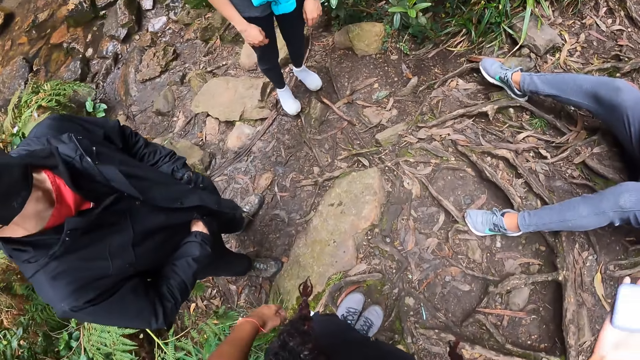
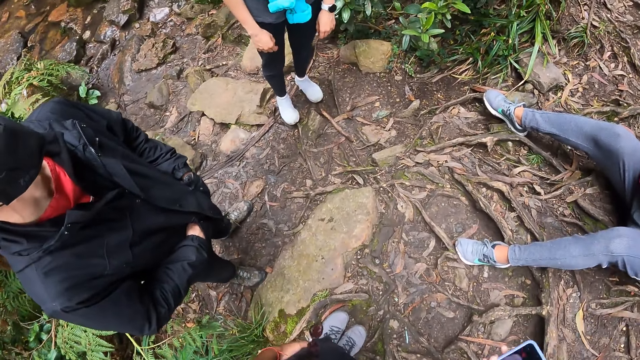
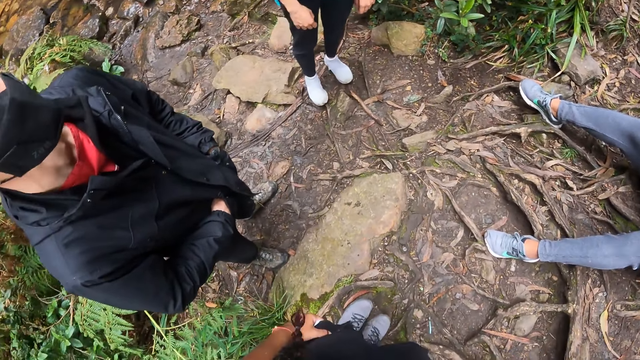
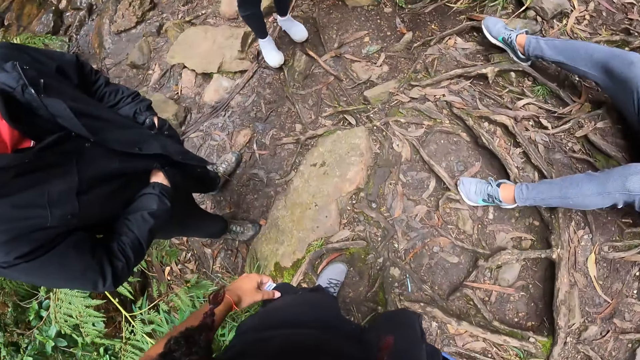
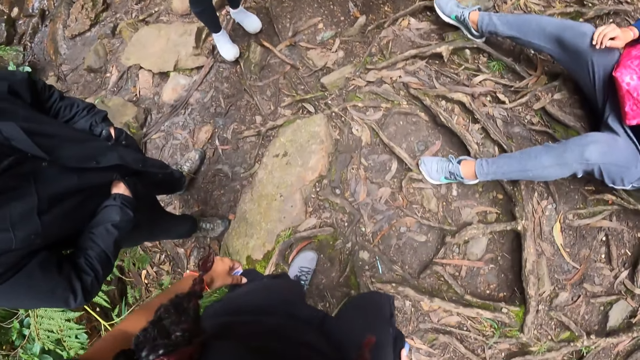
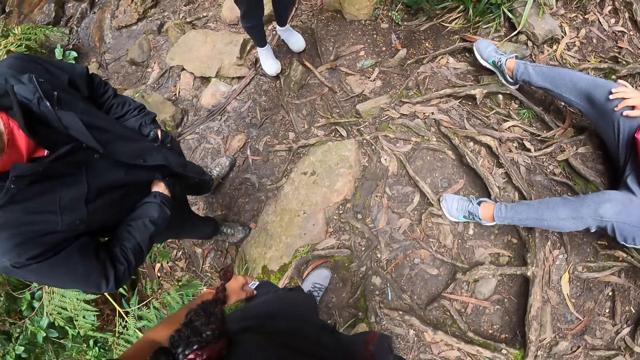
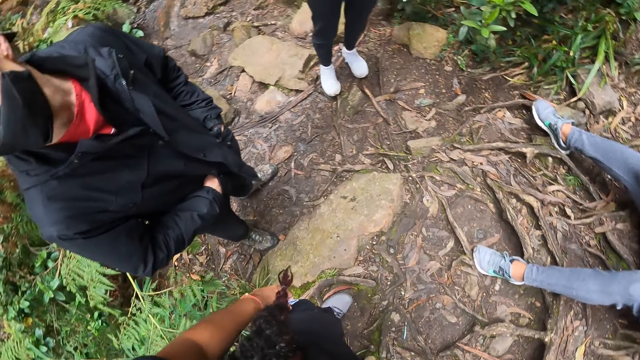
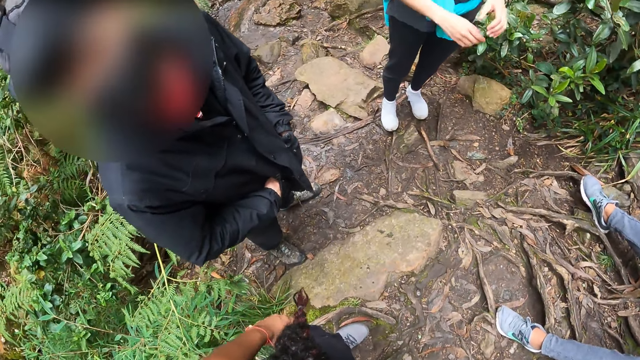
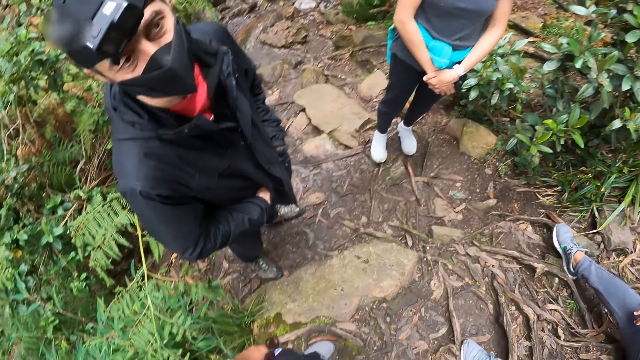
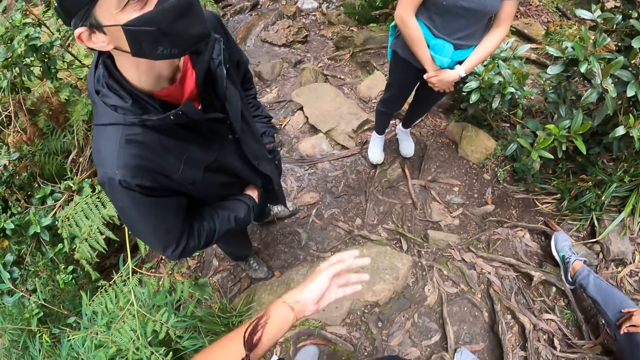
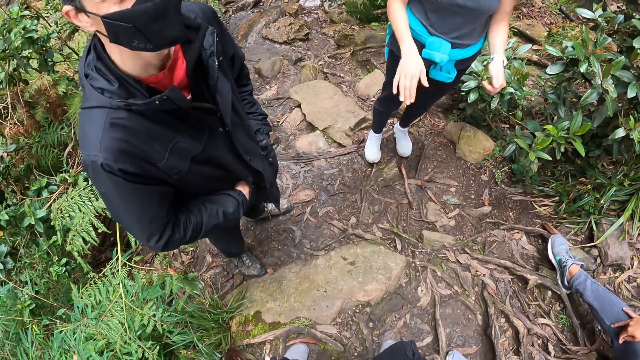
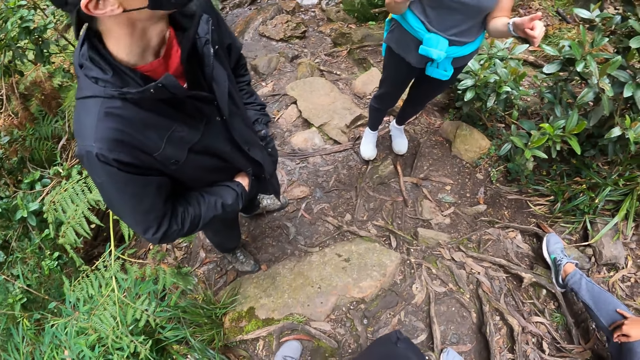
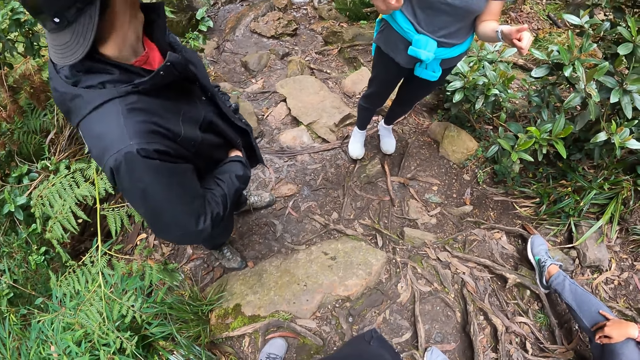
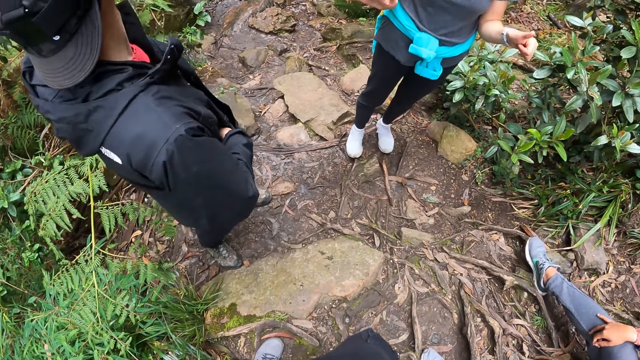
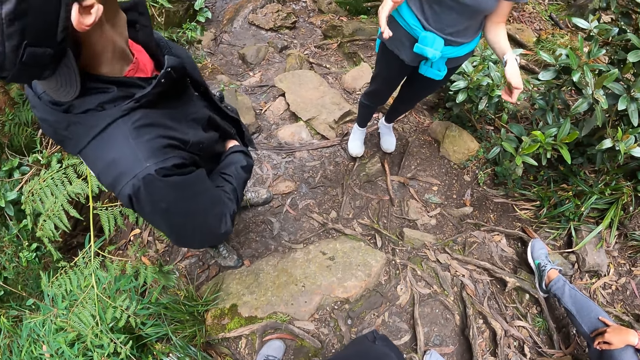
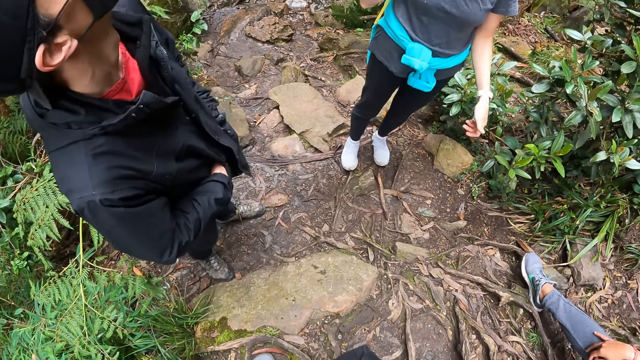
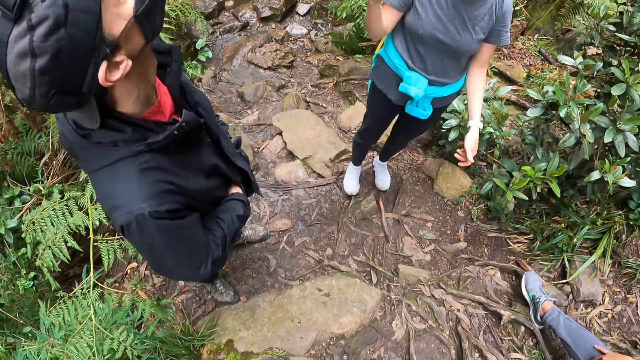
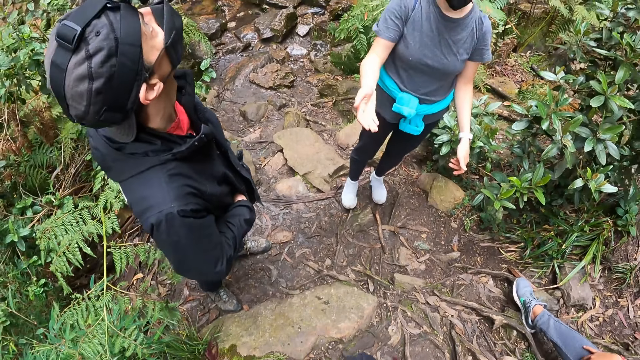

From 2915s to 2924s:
The camera wearer raises her left hand. The woman gestures with both hands.

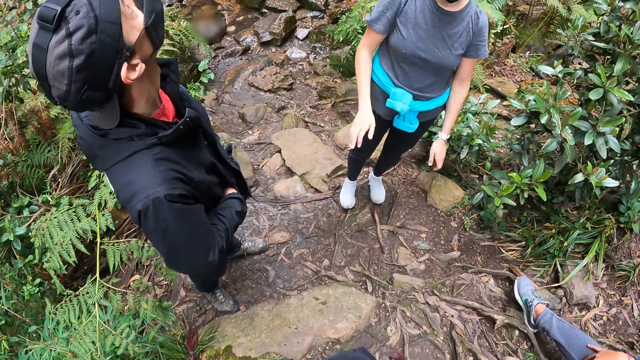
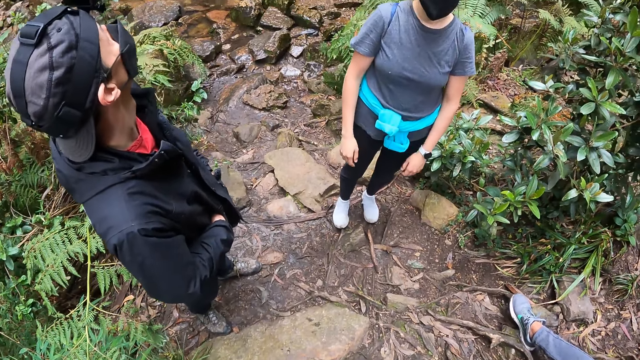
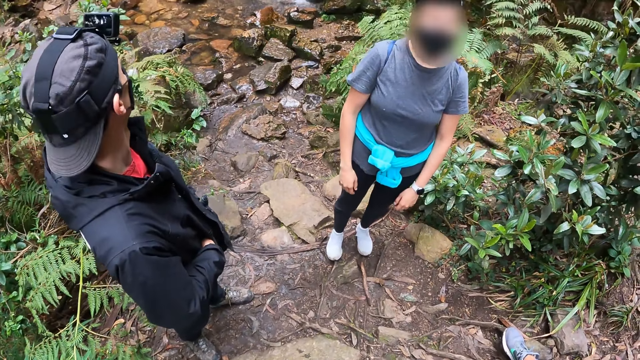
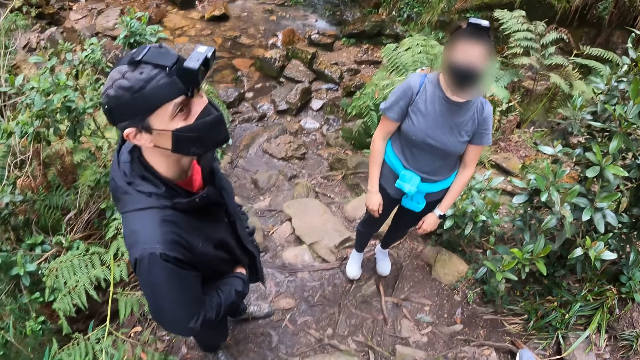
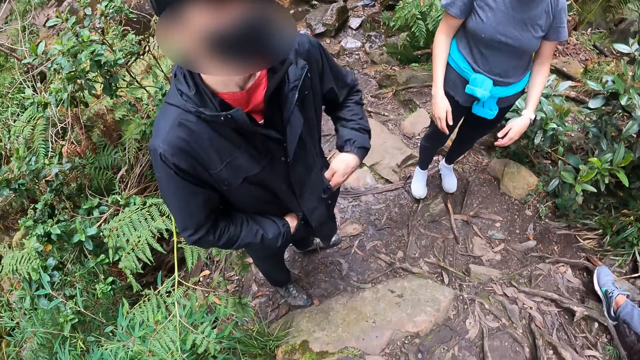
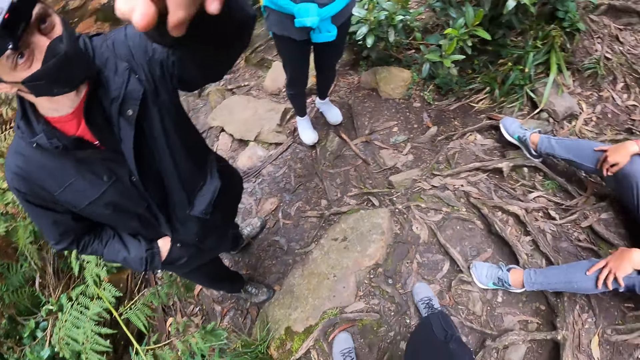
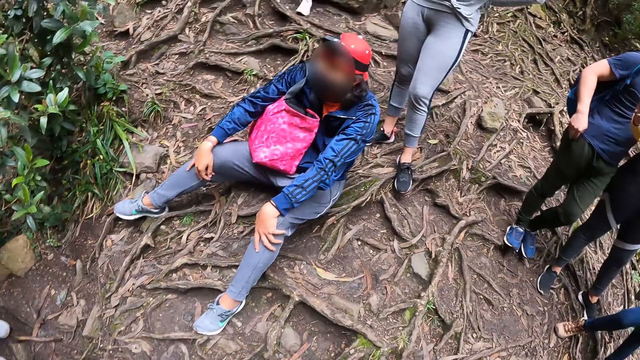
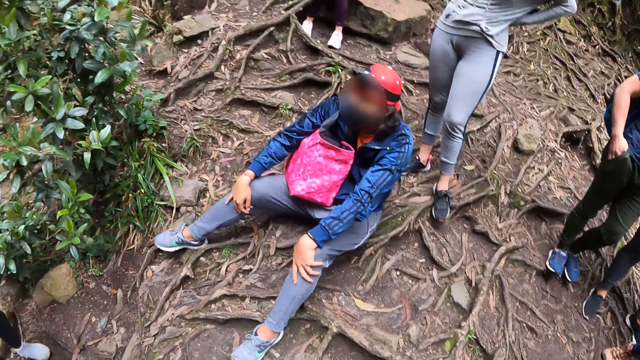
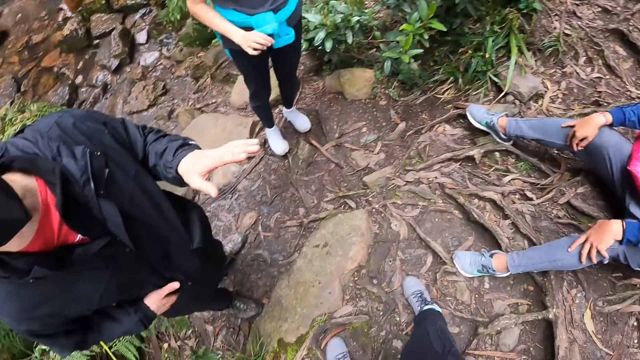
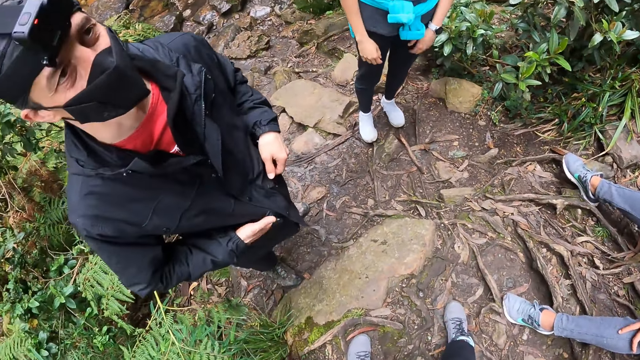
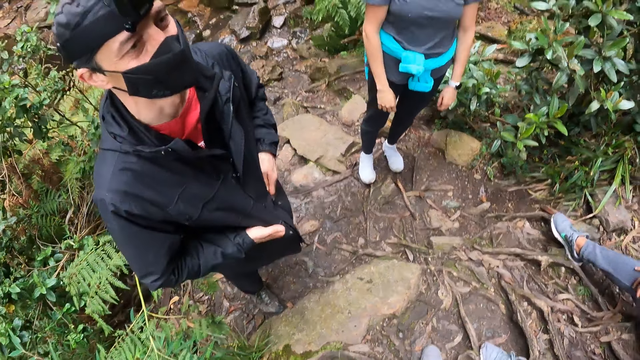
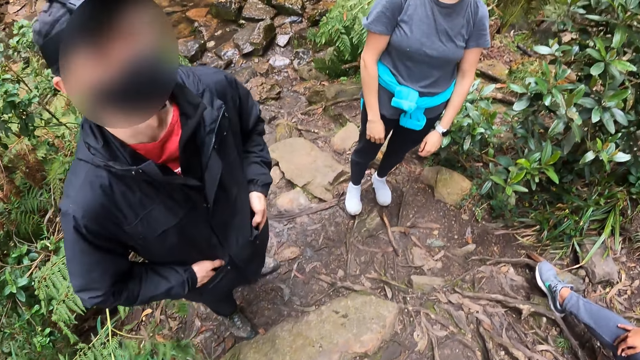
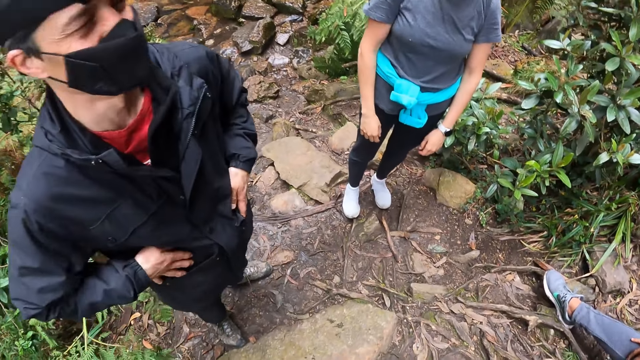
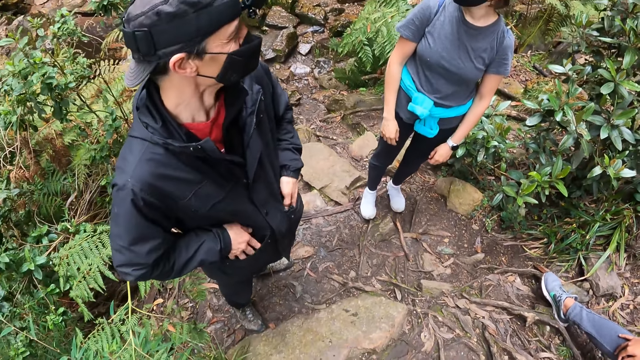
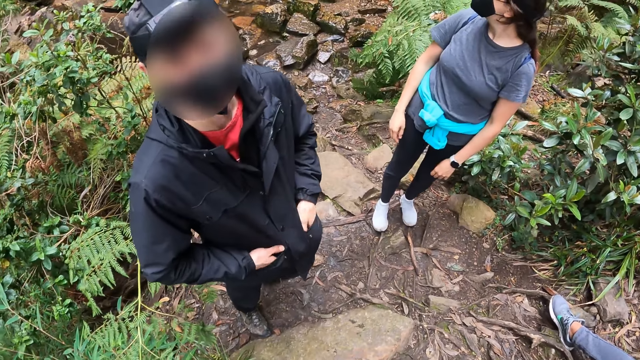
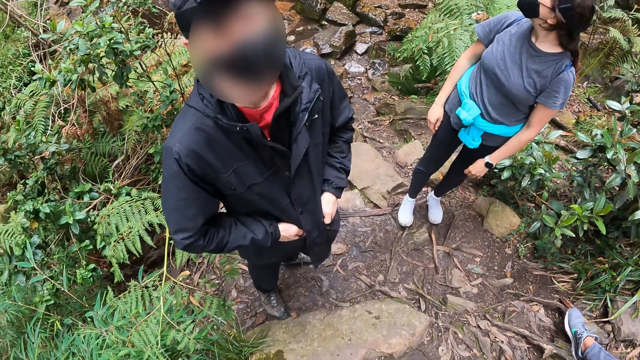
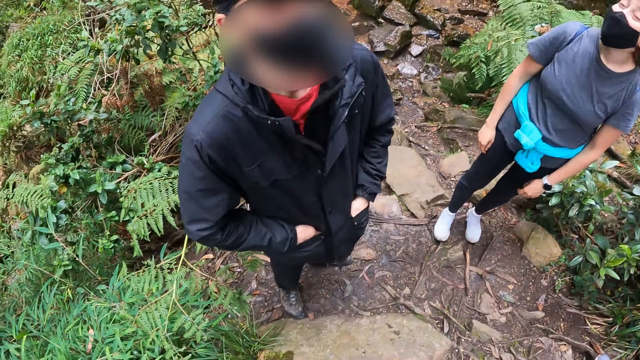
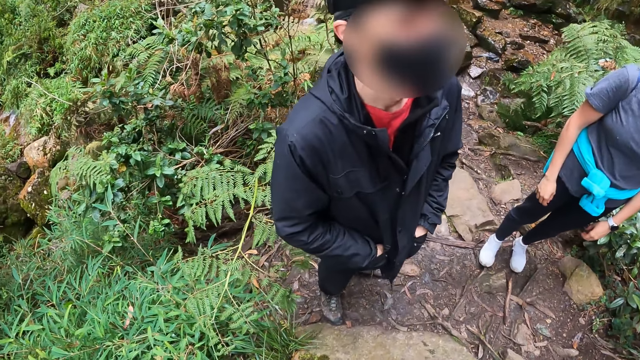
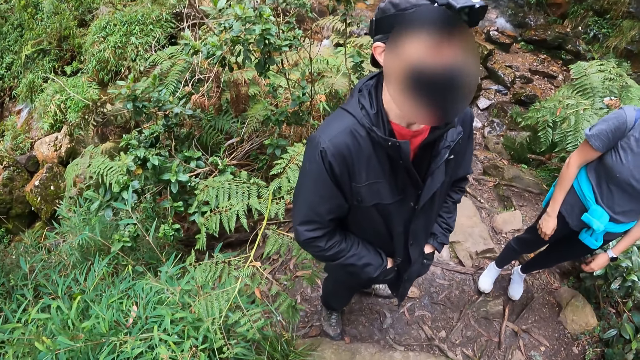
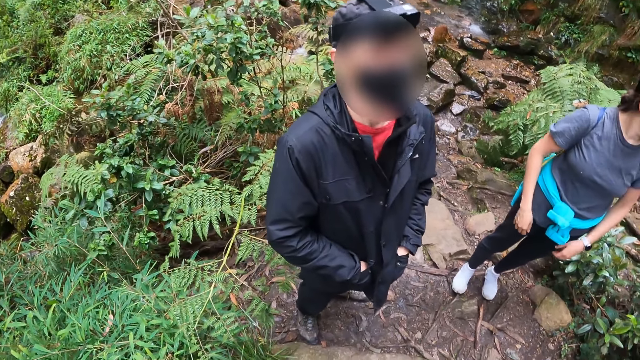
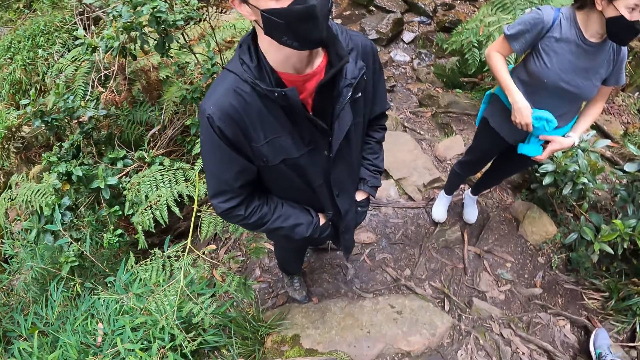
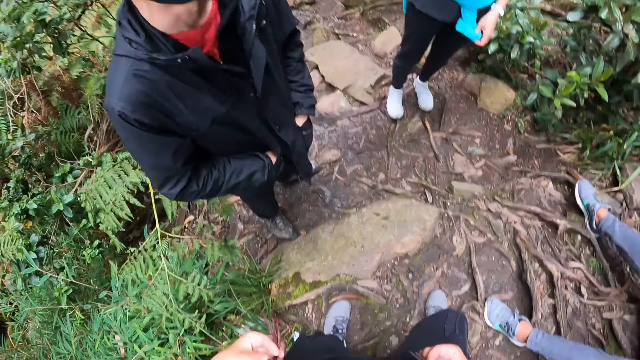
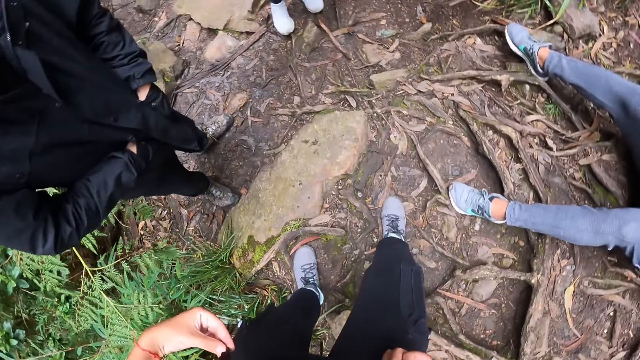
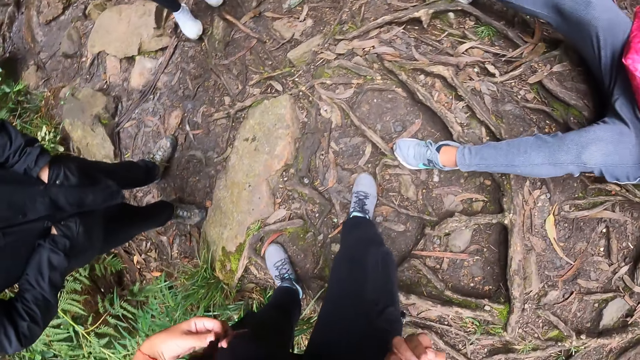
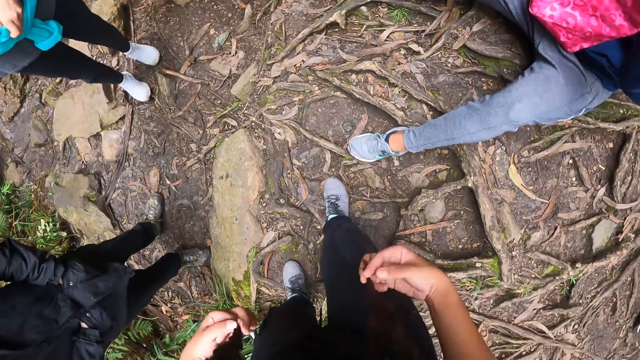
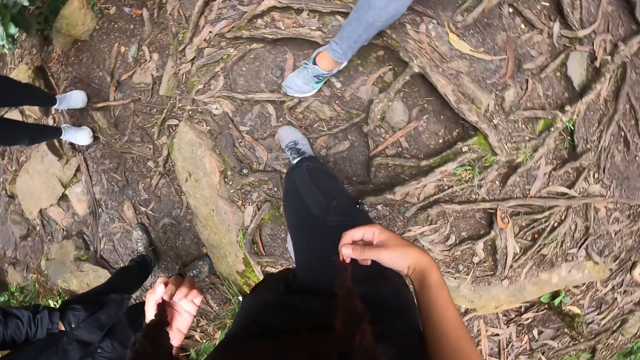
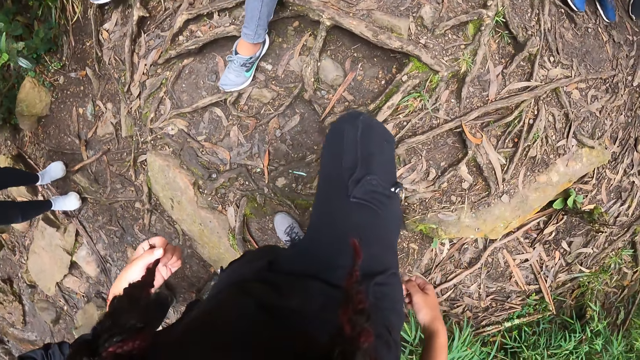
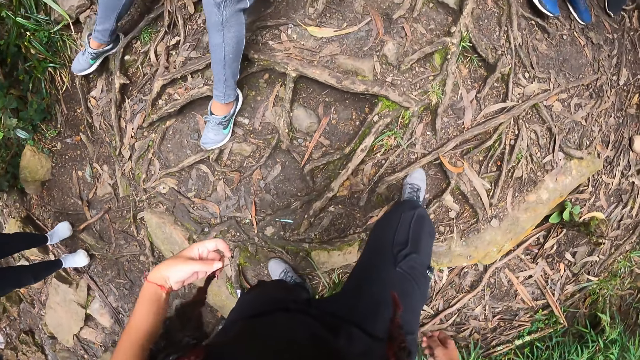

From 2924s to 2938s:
The man points his left hand at the camera wearer. The camera wearer looks back. She holds her hair with both hands.
